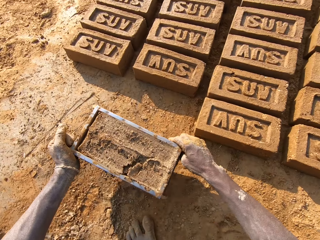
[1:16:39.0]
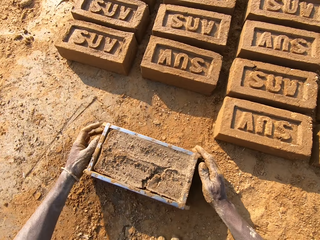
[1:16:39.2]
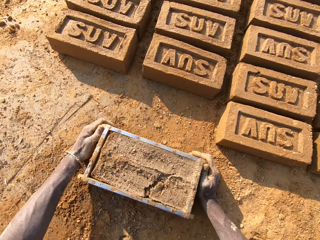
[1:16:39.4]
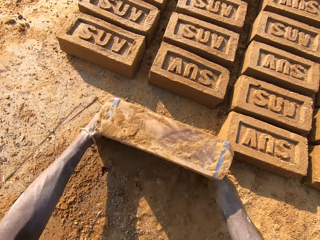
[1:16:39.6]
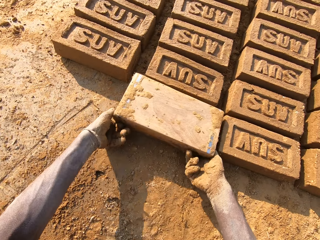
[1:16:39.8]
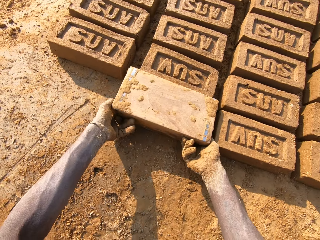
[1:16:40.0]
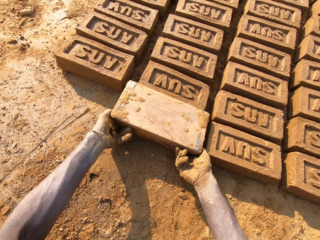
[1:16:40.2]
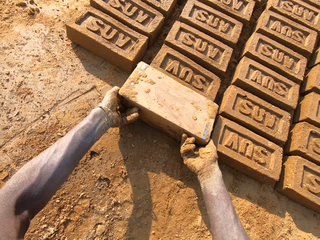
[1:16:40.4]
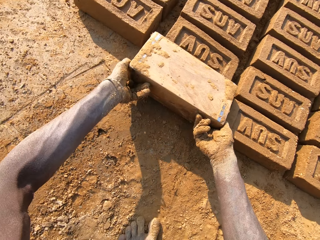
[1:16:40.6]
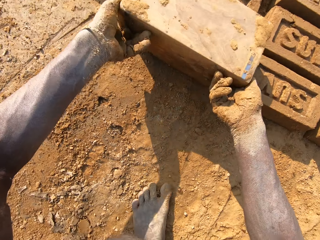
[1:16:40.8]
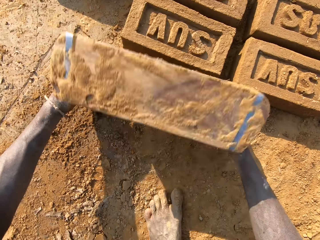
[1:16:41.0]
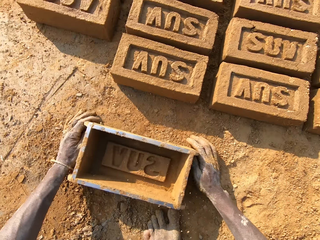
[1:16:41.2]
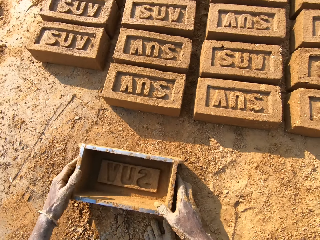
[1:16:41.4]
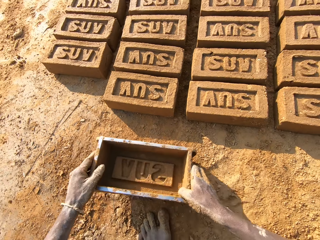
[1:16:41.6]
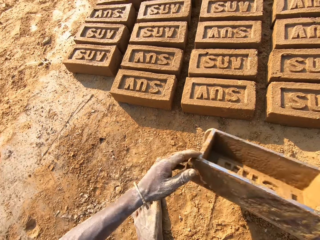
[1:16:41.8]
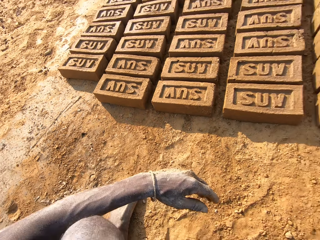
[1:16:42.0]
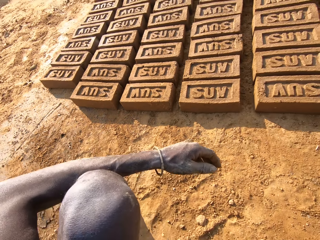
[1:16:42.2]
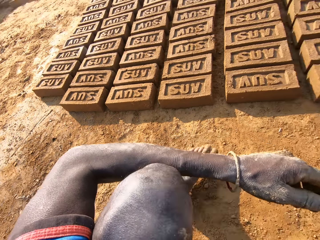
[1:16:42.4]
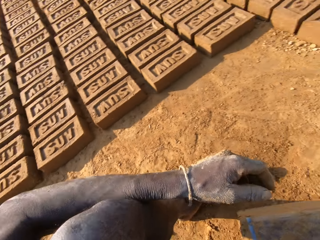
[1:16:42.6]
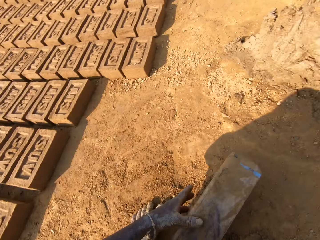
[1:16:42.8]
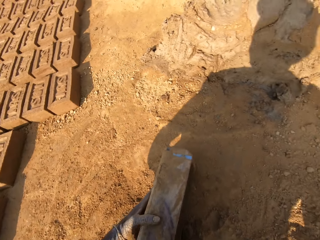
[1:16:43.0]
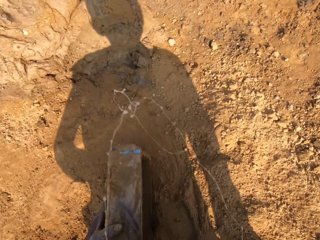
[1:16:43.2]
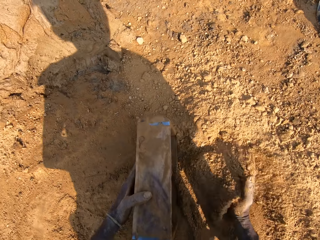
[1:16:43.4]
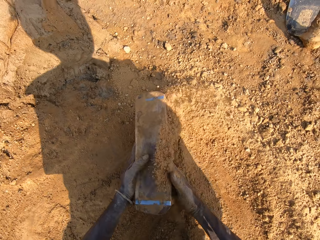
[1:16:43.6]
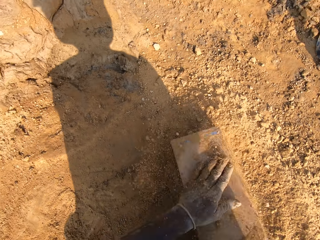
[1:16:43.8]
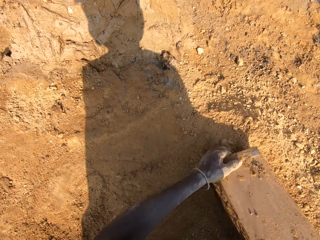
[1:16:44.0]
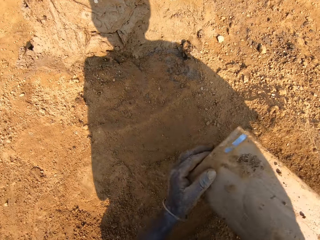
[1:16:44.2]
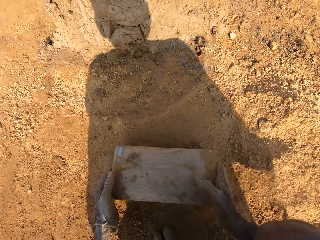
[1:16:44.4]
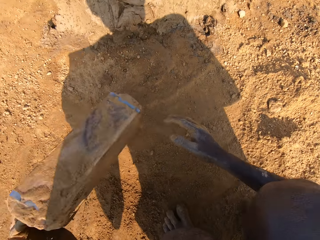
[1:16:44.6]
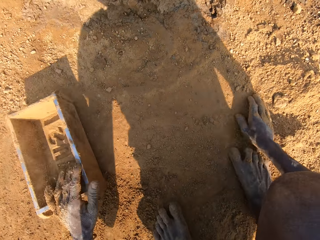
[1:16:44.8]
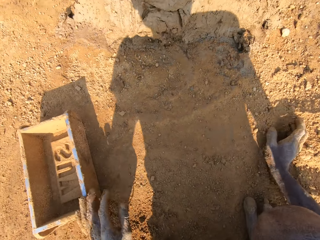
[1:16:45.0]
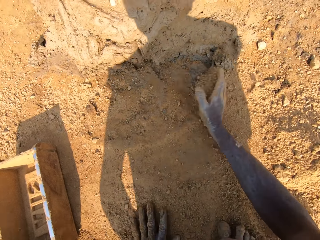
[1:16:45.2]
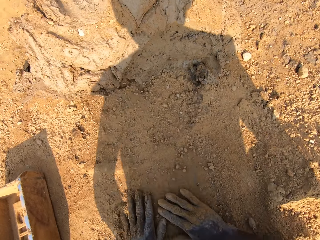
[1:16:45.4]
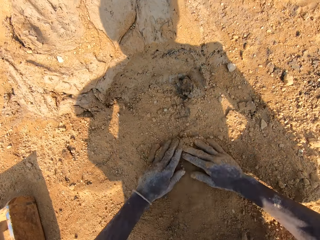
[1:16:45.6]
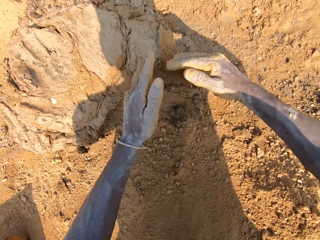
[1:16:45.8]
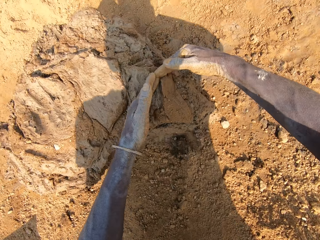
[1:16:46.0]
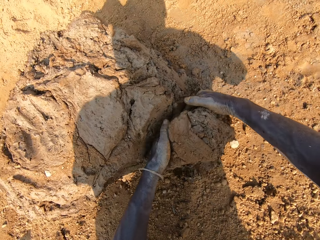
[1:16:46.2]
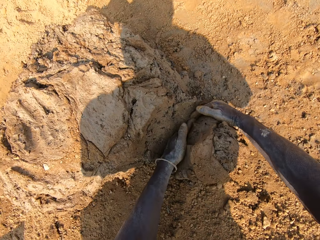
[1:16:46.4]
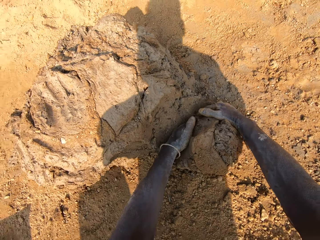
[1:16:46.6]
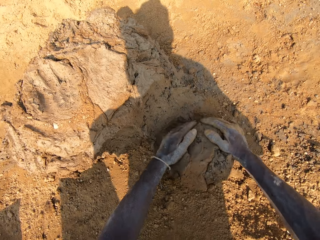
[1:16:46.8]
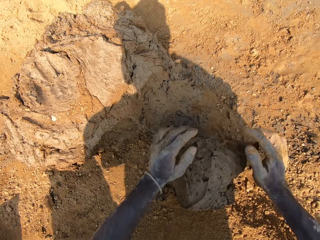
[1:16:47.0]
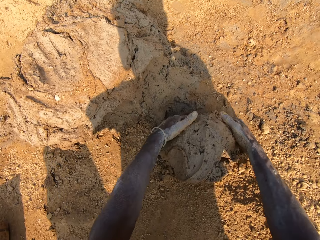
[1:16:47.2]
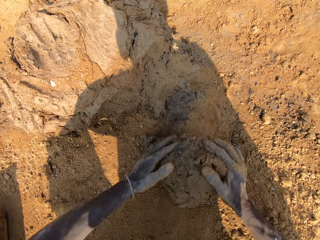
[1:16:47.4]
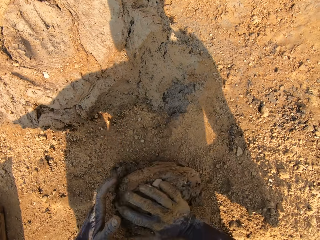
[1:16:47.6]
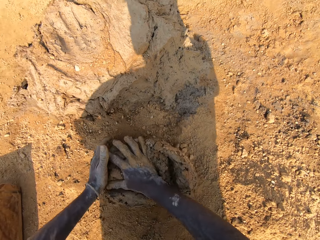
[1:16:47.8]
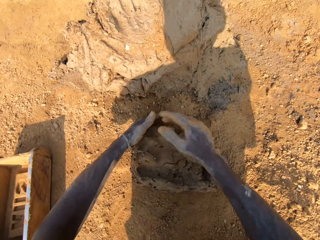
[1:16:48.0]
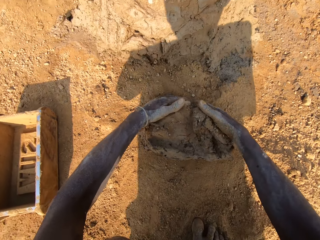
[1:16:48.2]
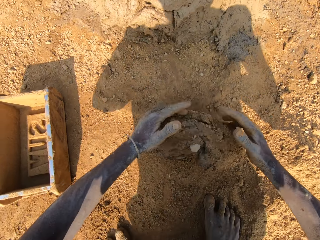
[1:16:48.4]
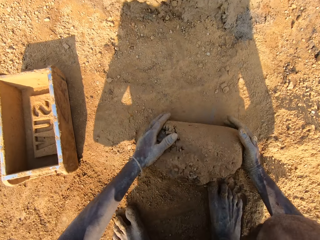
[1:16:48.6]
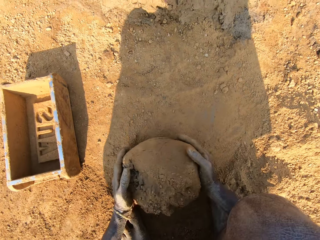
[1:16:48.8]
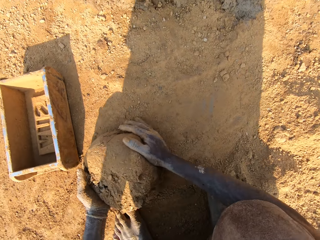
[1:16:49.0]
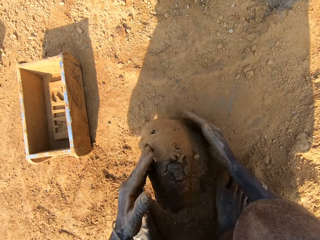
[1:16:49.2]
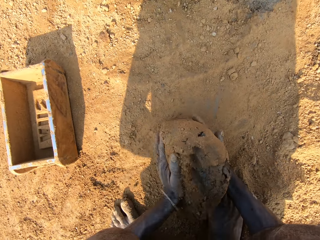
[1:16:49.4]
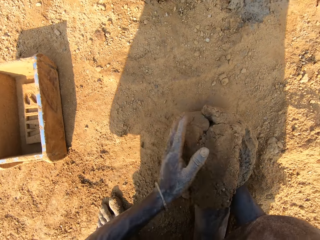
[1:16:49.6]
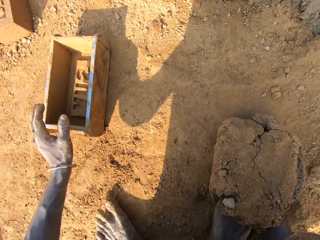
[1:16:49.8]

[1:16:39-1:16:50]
The camera wearer drops the plastic trough or box on the ground. He drops the clay from the plastic trough onto the ground. He hits the plastic trough on the ground. He picks the plastic trough from the ground with both hands. He drops the plastic trough on the ground with his left hand. He packs sand from the ground into the plastic trough with his right hand. He pours sand out of the plastic trough onto the ground. He moves the plastic trough on the ground with both hands. He puts the box down. He rubs both hands with sand on the ground. He scoops some mud. He cuts out clay from the clay boulder with both hands. He rolls the mud on the ground. He moulds the clay on the ground with both hands.

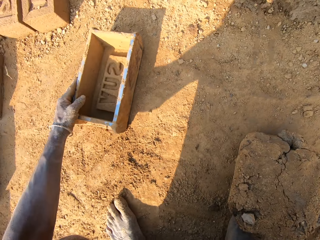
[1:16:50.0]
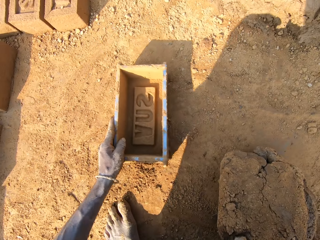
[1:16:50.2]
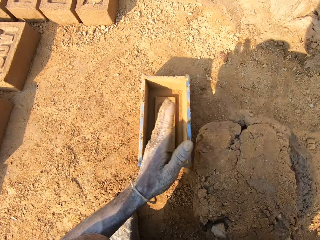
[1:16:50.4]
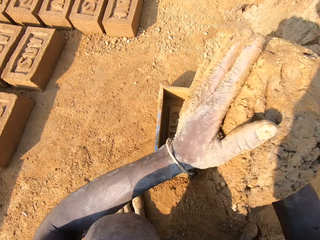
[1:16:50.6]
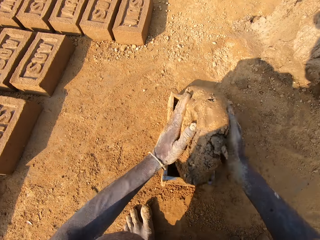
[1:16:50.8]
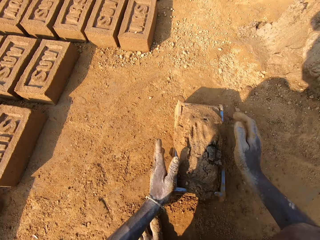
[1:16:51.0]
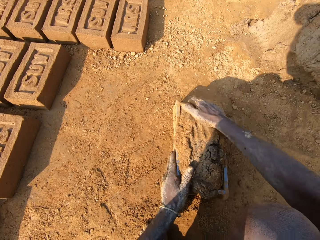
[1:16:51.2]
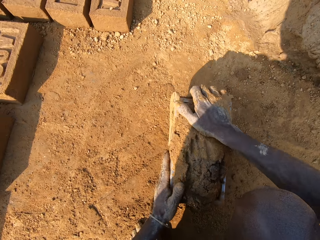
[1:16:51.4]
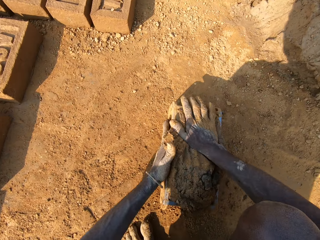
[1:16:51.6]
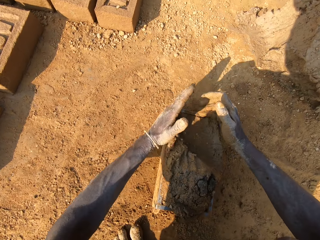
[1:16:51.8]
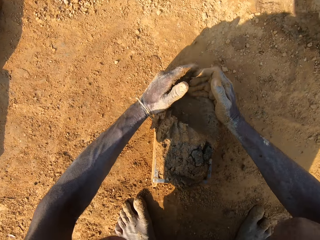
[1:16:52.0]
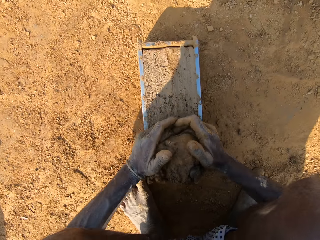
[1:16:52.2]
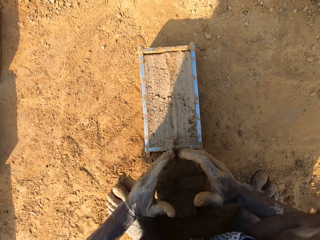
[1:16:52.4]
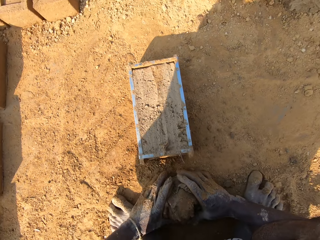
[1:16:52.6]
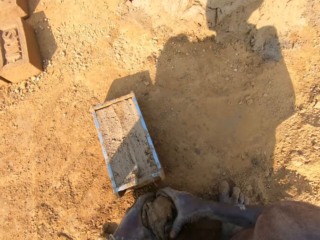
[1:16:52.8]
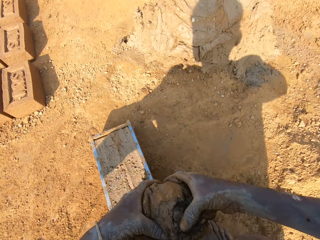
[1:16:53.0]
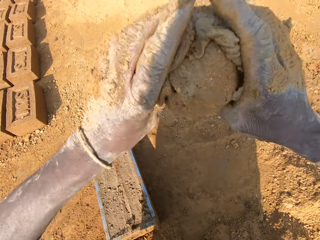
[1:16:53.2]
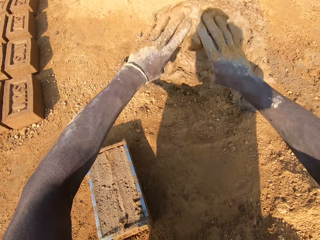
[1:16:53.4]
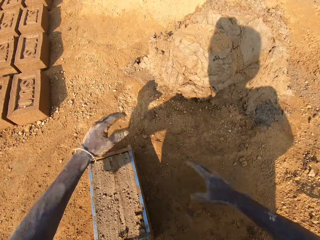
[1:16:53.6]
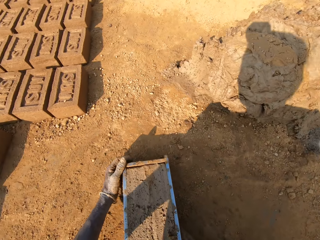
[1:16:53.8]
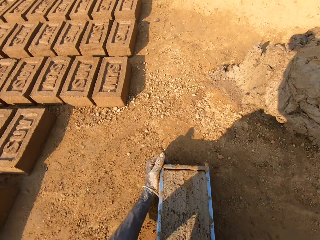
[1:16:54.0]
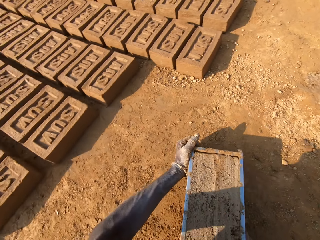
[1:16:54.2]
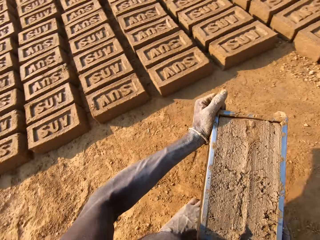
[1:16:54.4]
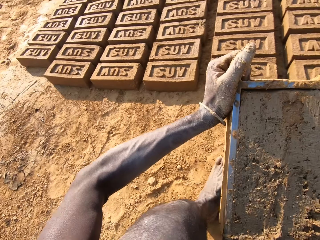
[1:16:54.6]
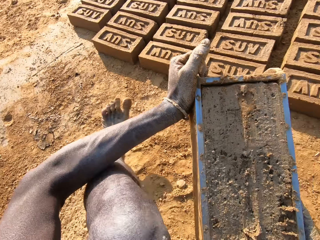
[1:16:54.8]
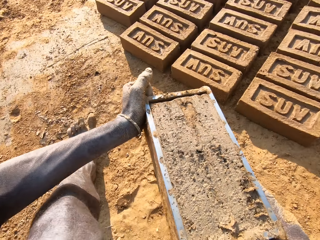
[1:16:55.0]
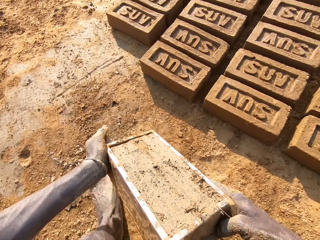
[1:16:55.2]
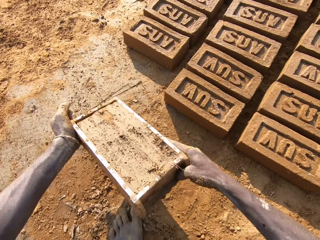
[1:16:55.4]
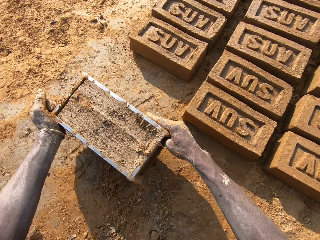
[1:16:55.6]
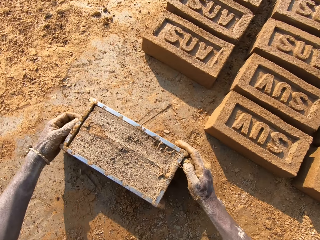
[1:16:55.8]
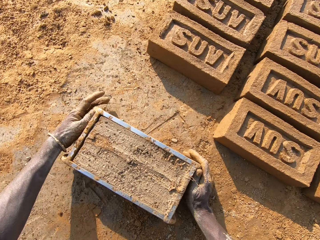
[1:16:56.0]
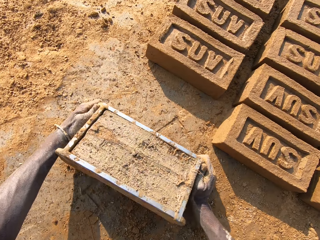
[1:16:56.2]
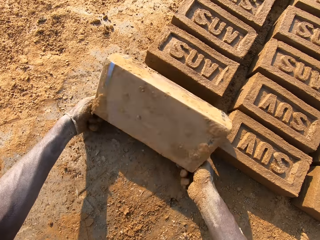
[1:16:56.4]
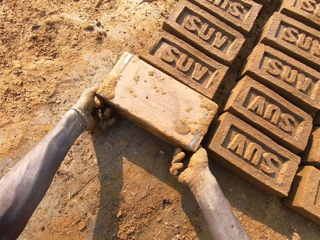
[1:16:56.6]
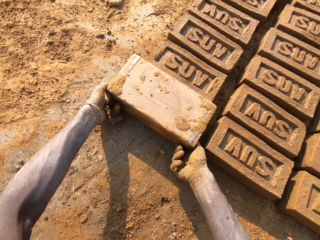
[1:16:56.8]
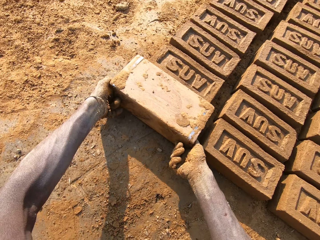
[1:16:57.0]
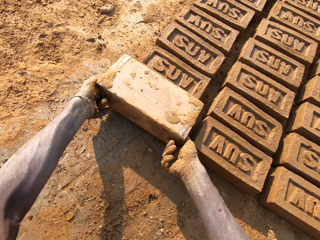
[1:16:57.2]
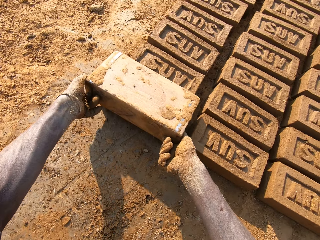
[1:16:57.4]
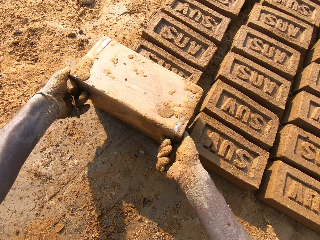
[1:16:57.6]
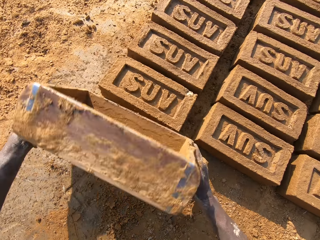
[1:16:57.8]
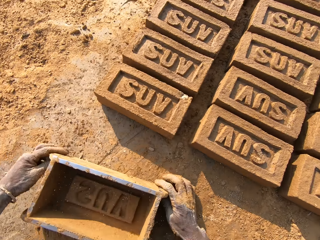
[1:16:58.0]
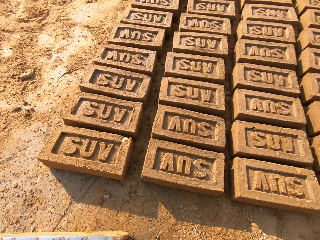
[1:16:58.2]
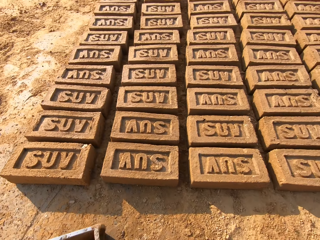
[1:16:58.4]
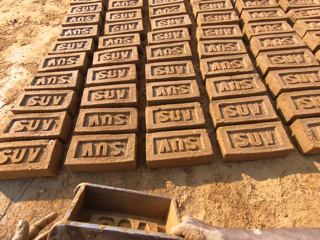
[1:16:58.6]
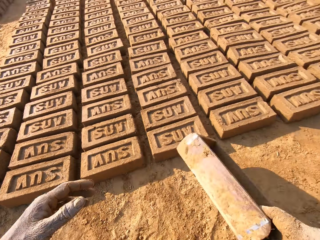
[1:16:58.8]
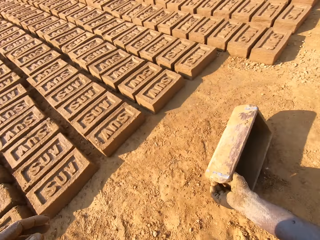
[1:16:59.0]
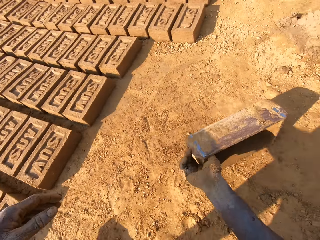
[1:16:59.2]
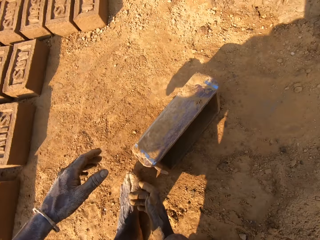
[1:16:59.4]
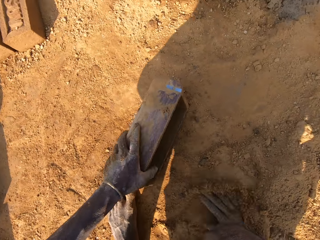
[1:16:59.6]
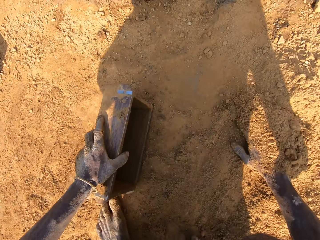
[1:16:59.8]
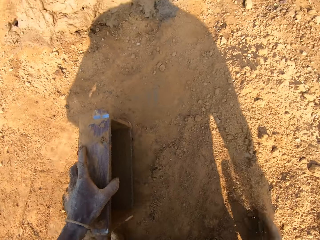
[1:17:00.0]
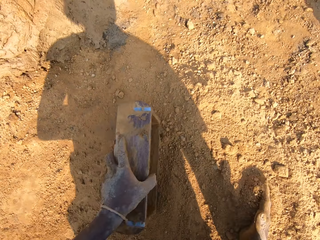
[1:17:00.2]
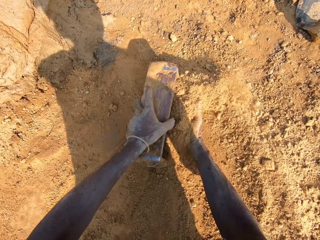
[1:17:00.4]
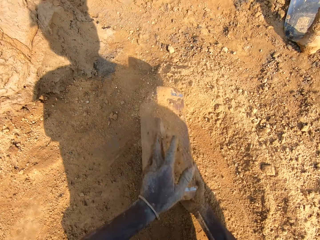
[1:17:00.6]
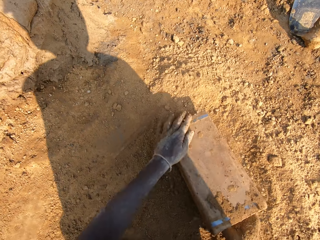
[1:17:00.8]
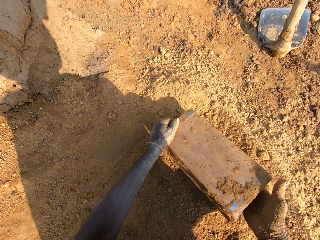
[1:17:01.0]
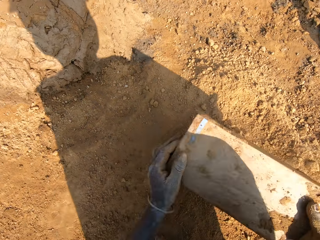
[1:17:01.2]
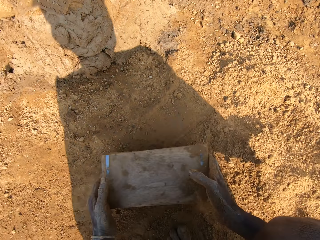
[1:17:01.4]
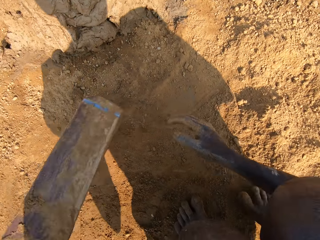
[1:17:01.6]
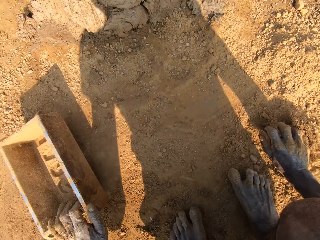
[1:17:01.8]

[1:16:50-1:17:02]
The camera wearer moves the plastic trough closer on the ground with his left hand. He drops the clay or mud into the plastic trough with both hands. He hits the plastic trough on the ground. He cuts off the extra mud. He smoothens the clay in the plastic trough with both hands. He picks clay from the ground with both hands. He throws the clay on the clay boulder with both hands. He picks up the mud. He carries the plastic trough with both hands. He puts the mud down. He drops the plastic trough on the ground. He drops the clay from the plastic trough onto the ground. He hits the plastic trough on the ground. He moves the plastic trough on the ground with his right hand. He holds the plastic trough with his left hand. He rubs his right hand with sand on the ground. He packs sand from the ground into the plastic trough with his right hand. He pours sand out of the plastic trough onto the ground. He moves the plastic trough on the ground with both hands.
